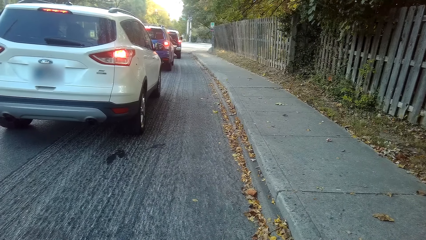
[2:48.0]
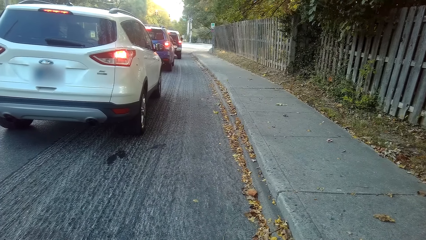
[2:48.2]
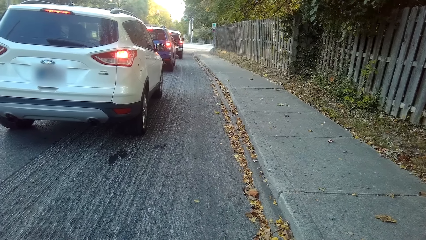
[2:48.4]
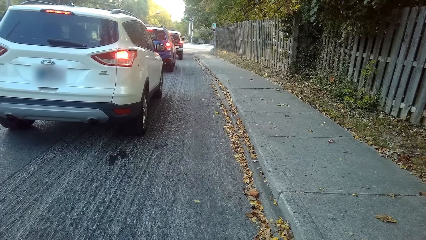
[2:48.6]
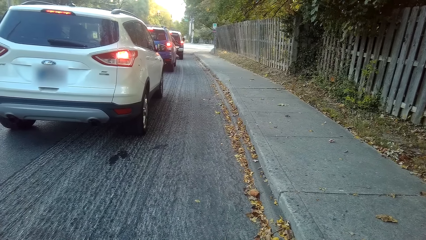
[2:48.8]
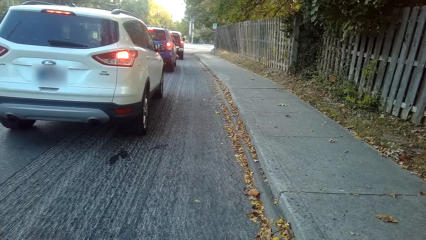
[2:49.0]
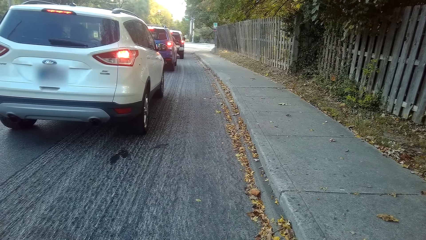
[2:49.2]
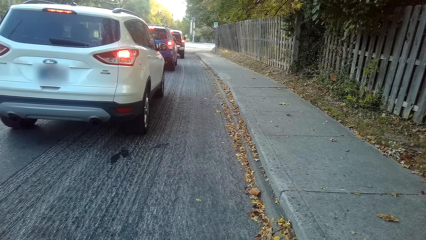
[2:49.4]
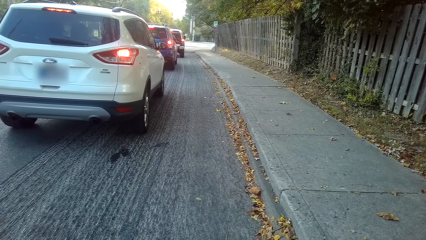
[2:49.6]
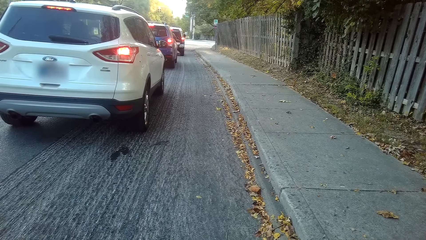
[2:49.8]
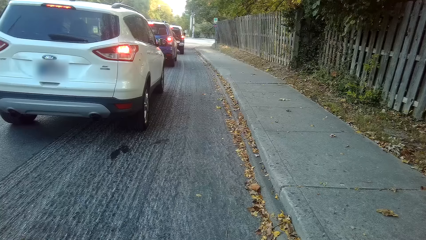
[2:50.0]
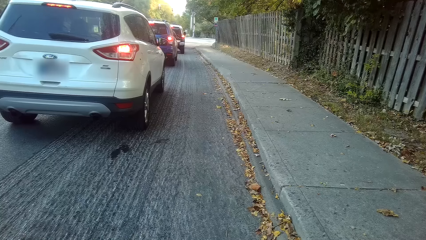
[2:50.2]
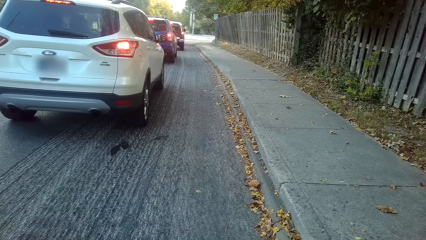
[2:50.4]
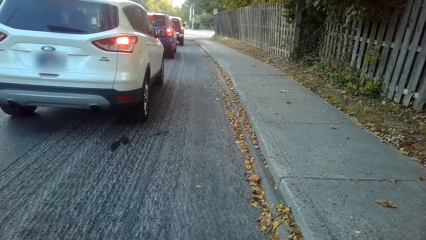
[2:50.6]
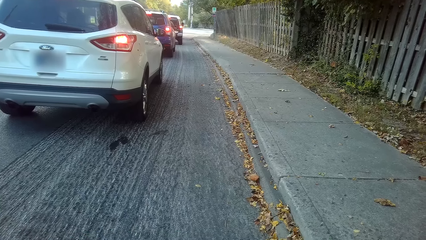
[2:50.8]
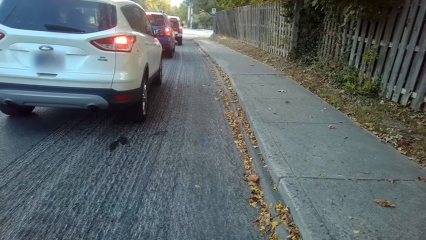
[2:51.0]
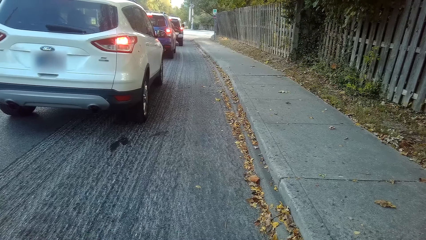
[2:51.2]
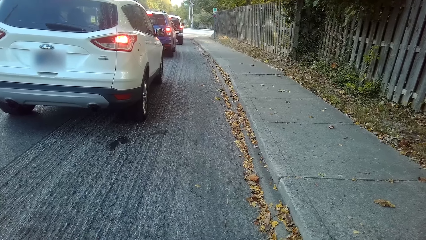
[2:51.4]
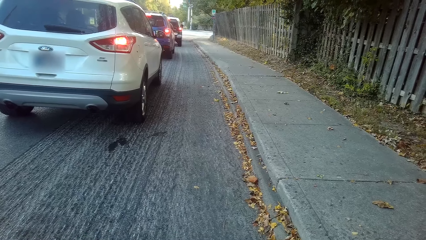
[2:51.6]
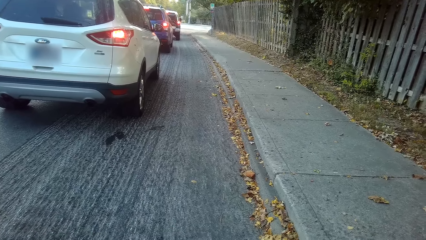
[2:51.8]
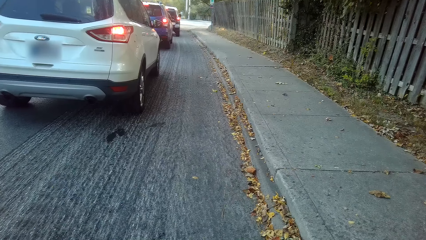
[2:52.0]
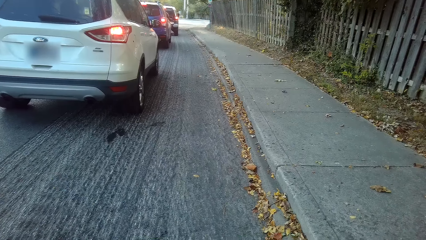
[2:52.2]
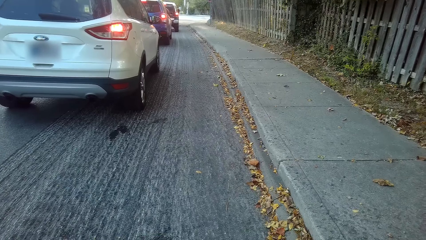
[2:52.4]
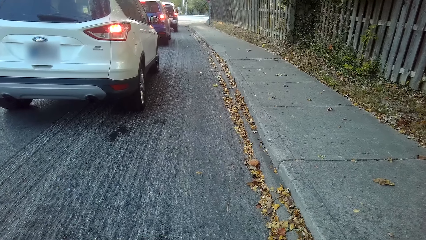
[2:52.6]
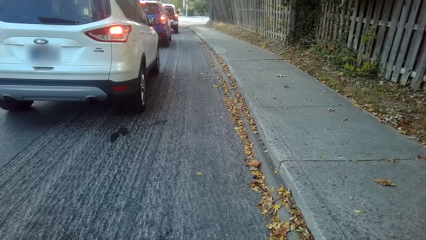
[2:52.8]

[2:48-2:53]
The camera wearer looks at the cars.

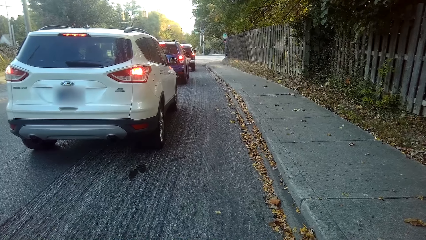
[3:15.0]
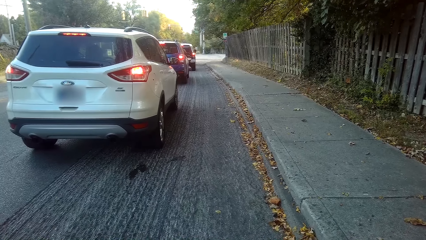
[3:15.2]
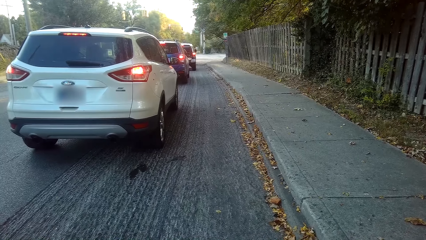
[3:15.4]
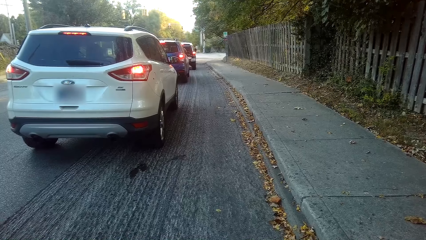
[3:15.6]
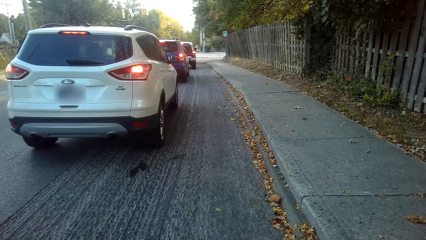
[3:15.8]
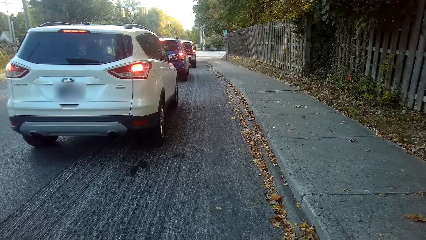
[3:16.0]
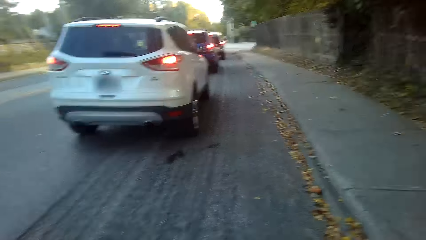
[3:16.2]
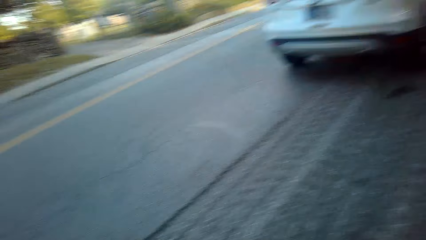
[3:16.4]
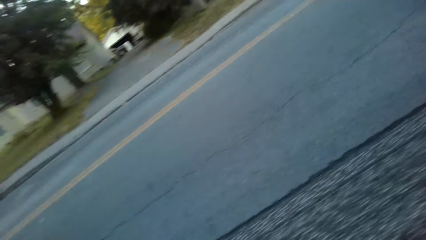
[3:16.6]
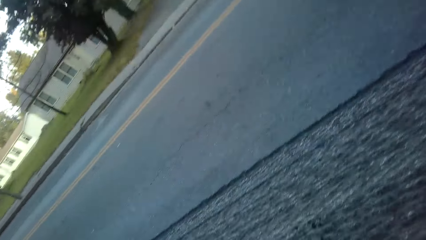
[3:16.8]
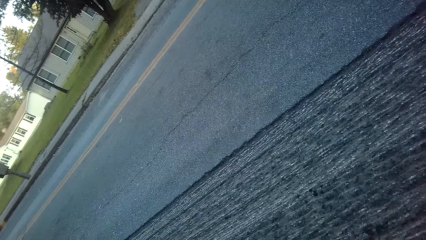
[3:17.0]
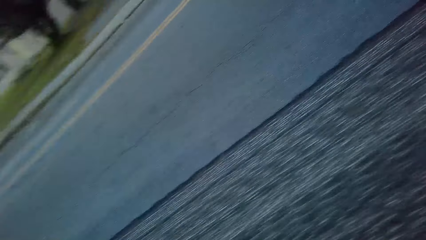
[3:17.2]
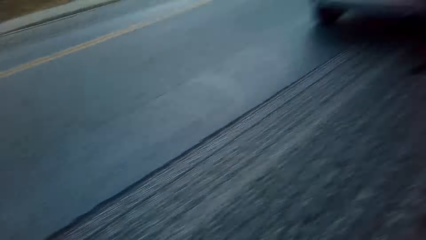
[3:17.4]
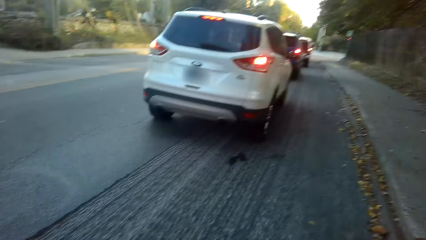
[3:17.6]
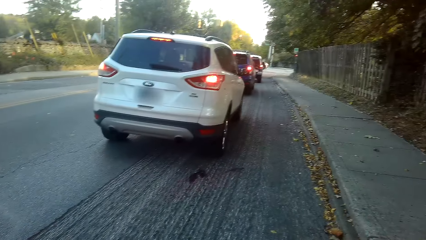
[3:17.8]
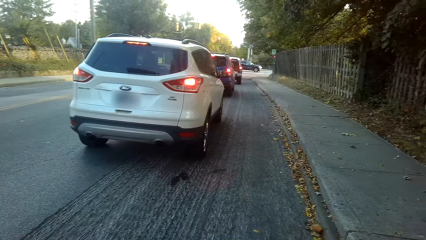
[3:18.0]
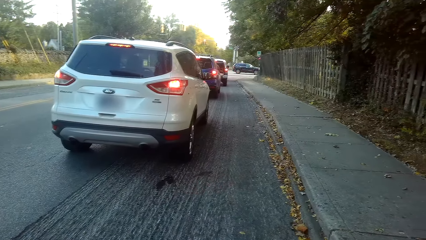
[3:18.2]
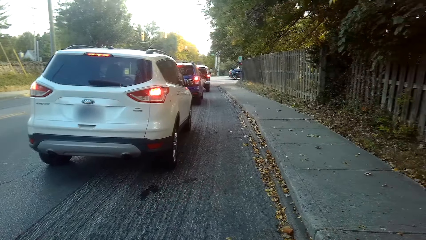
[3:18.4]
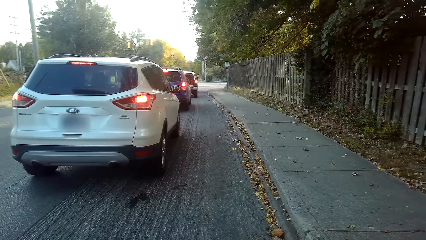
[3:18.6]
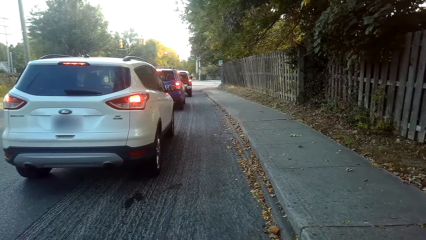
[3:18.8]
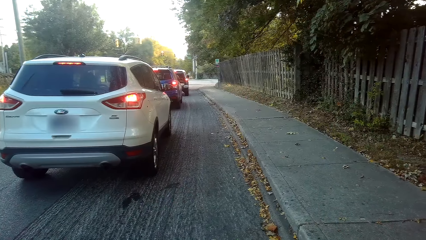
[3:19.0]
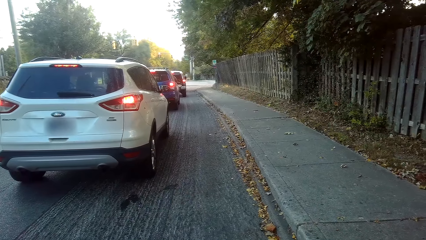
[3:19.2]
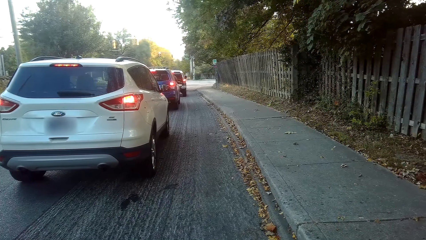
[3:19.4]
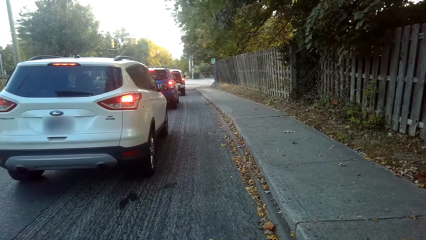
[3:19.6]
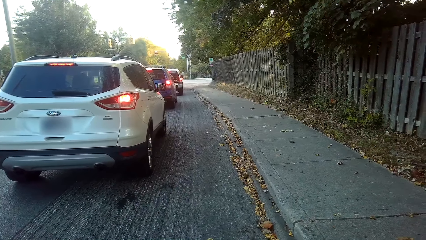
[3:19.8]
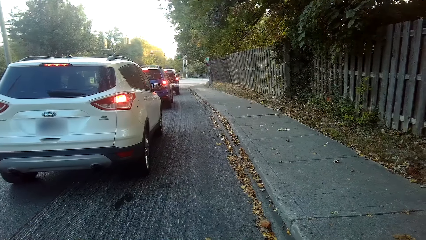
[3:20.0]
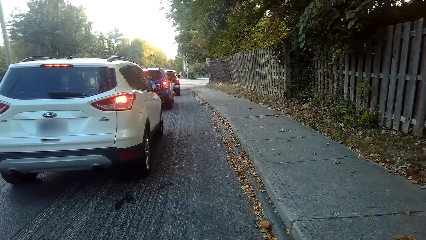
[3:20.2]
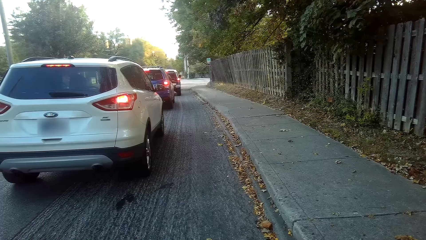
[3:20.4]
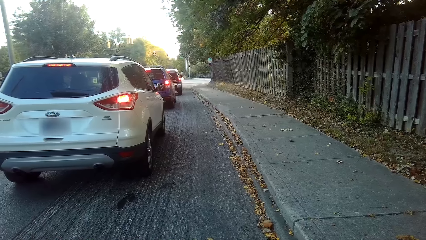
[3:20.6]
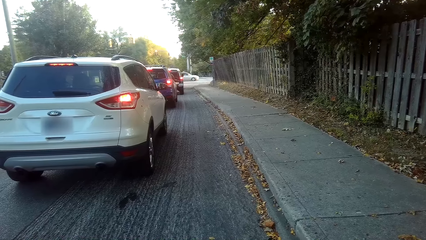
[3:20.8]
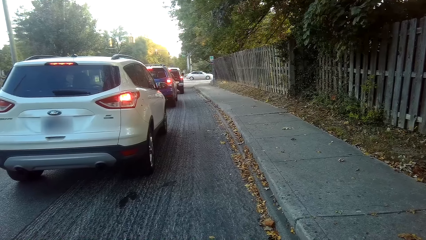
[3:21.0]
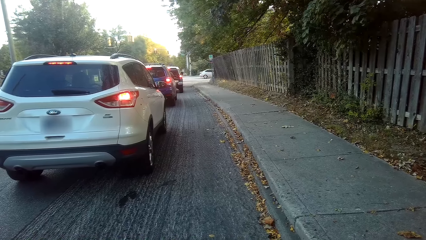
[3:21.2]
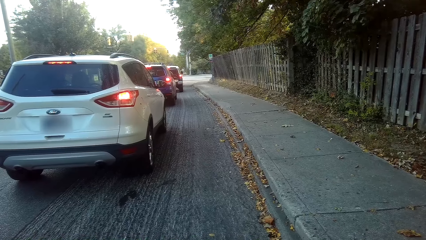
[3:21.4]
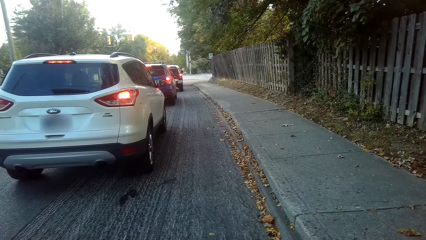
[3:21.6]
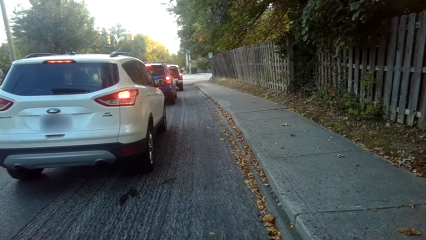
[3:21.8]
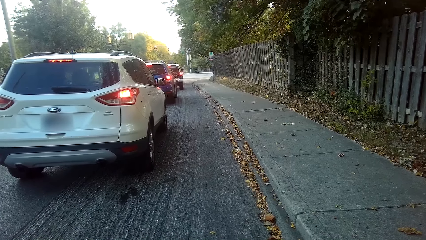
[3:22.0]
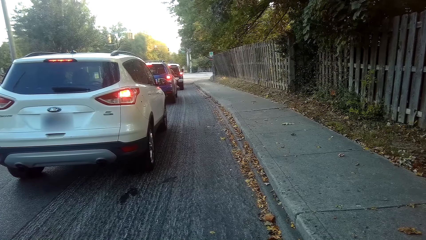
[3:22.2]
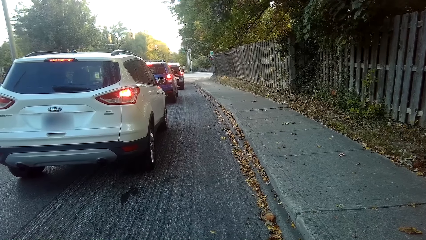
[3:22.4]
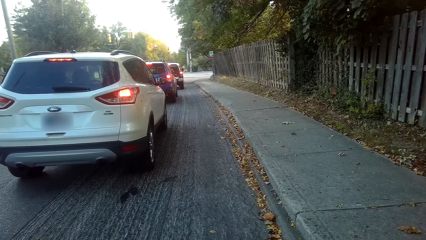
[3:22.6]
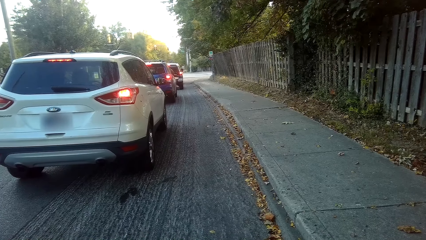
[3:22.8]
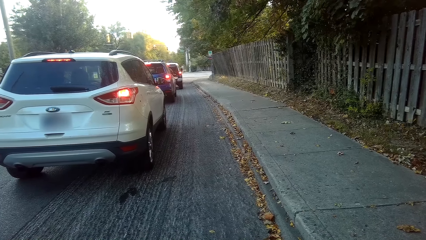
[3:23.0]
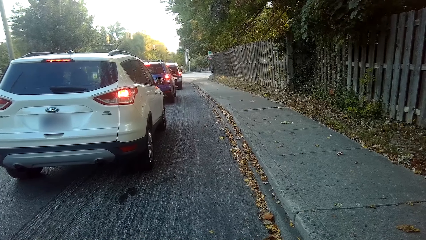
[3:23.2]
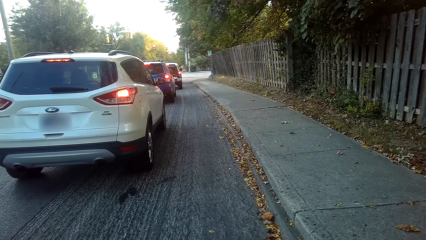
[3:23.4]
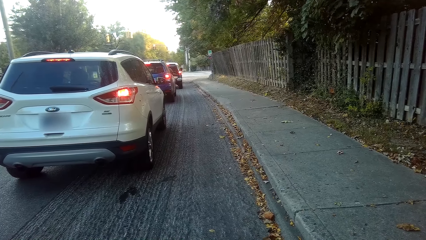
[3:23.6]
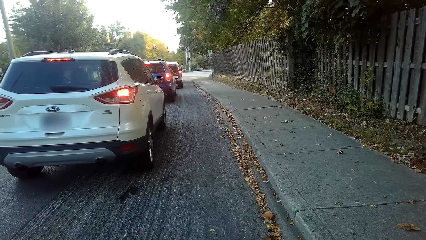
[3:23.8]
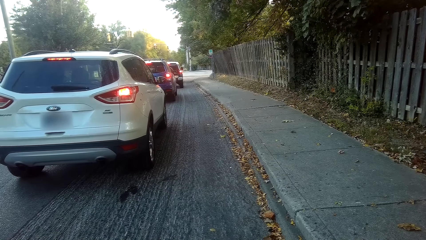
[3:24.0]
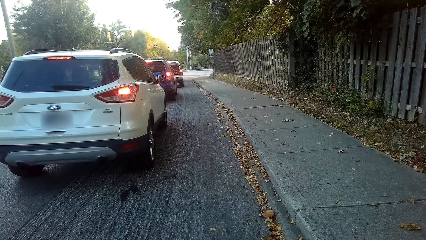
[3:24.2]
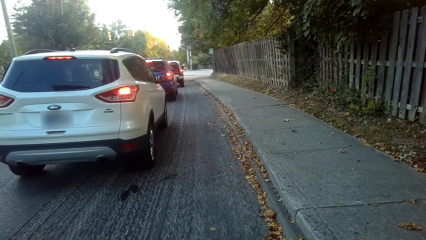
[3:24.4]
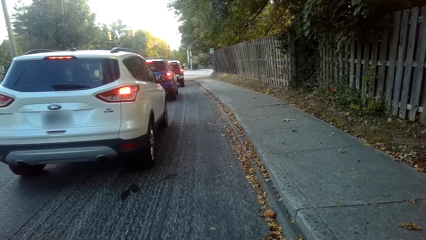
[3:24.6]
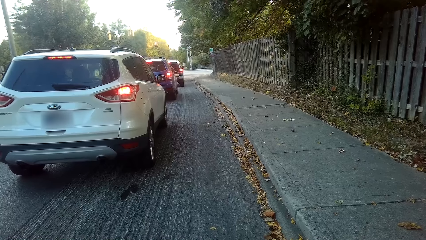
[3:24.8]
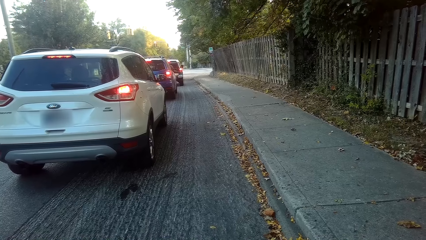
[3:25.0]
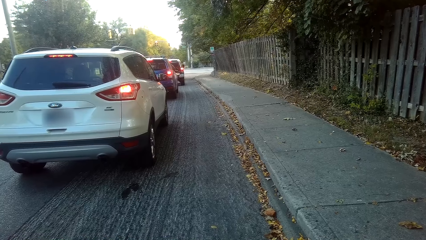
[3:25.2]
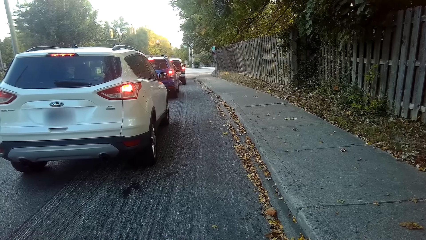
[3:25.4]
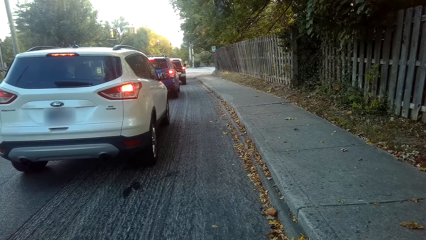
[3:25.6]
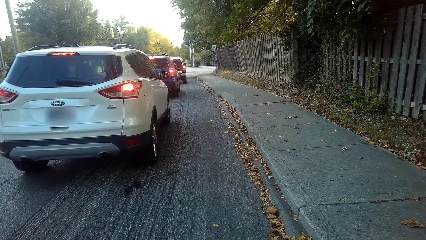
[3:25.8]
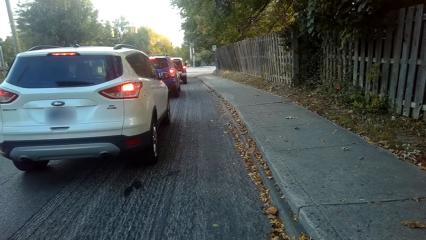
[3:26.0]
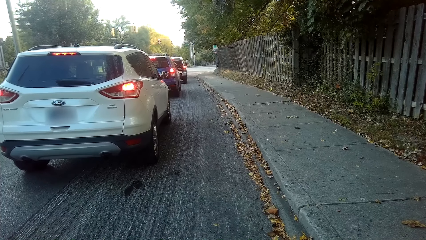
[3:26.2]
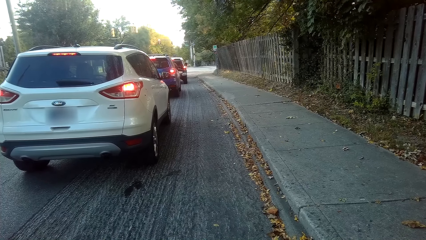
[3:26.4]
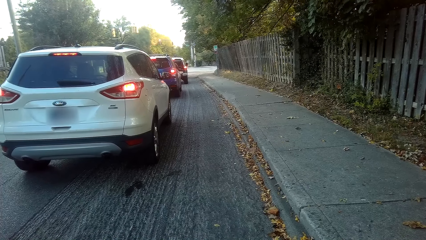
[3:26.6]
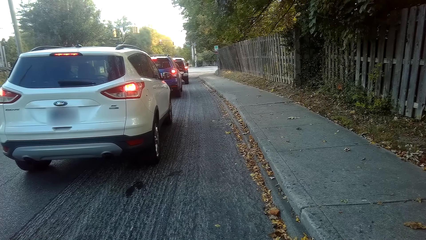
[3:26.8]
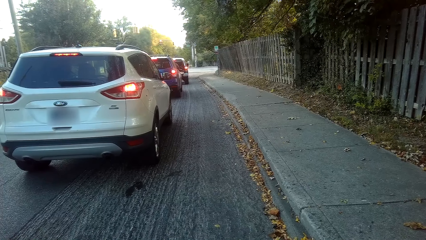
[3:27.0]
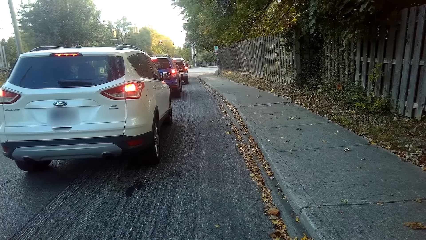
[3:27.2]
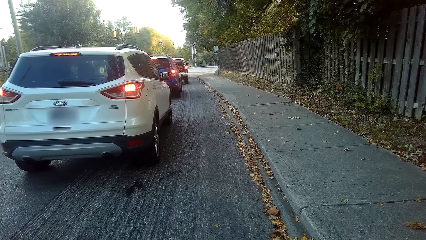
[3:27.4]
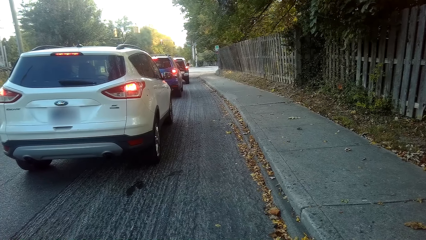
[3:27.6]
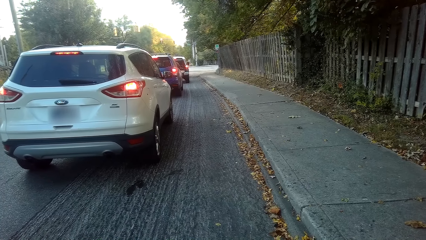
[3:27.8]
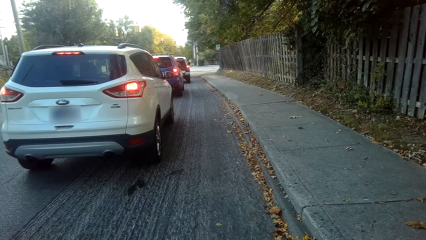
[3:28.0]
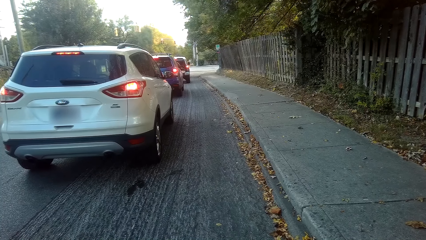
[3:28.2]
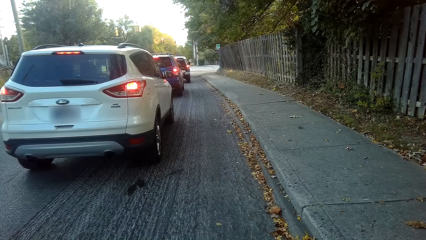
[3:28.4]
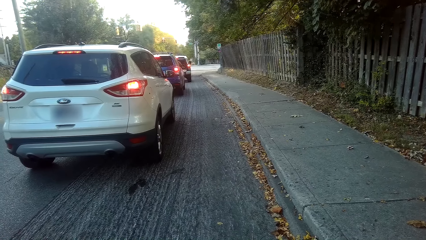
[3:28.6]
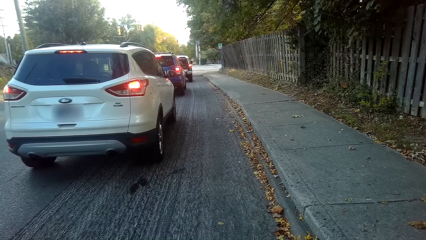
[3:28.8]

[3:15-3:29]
The camera wearer looks left. They look at the cars.
